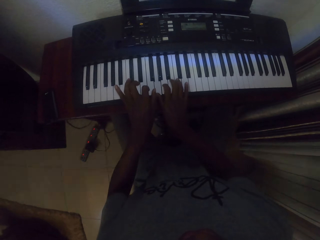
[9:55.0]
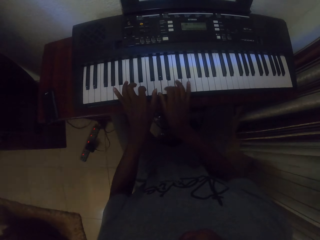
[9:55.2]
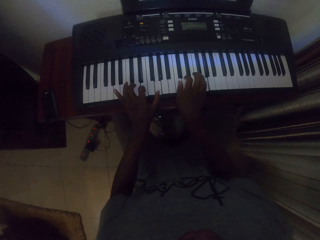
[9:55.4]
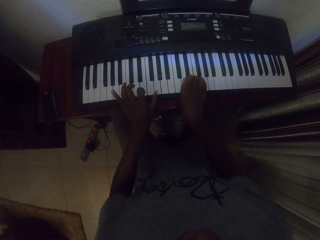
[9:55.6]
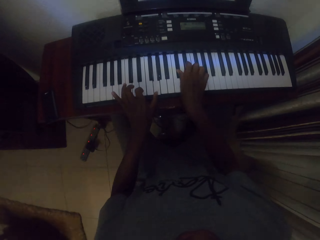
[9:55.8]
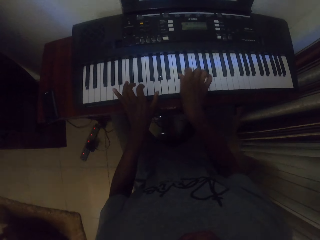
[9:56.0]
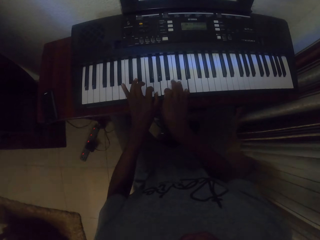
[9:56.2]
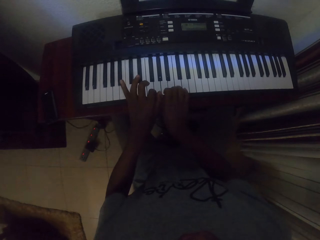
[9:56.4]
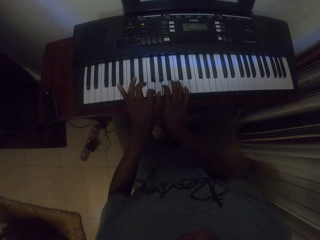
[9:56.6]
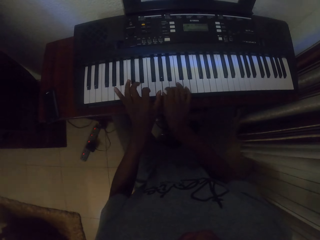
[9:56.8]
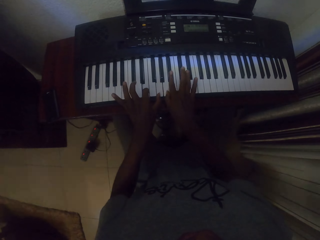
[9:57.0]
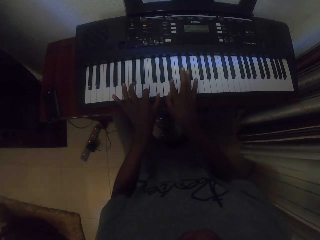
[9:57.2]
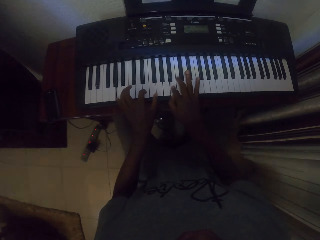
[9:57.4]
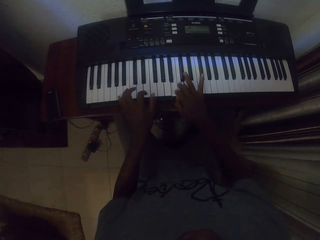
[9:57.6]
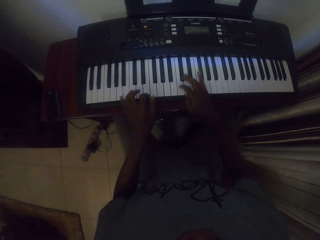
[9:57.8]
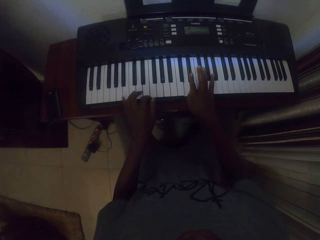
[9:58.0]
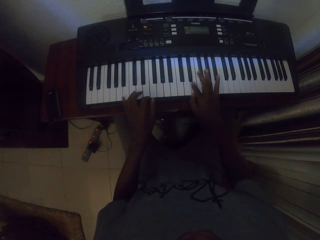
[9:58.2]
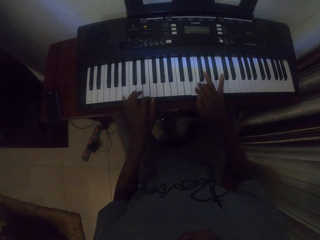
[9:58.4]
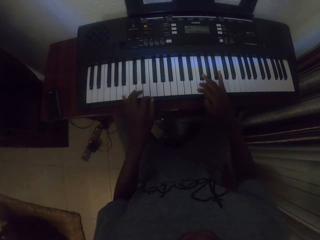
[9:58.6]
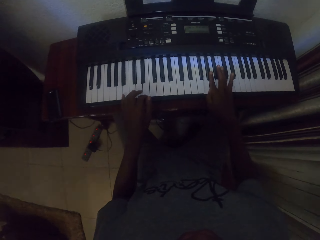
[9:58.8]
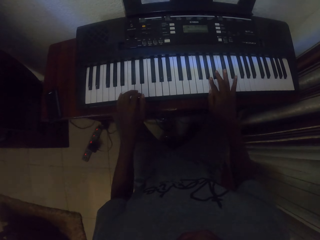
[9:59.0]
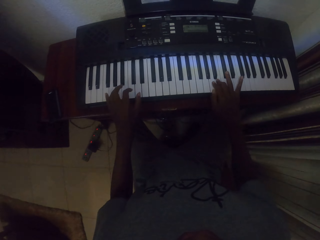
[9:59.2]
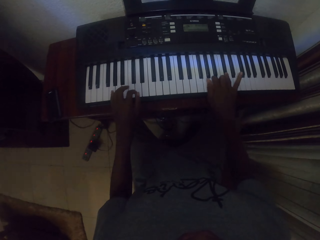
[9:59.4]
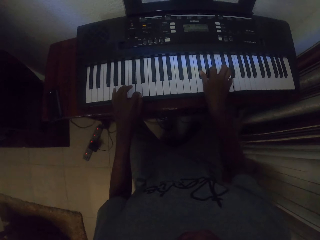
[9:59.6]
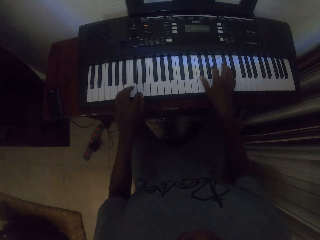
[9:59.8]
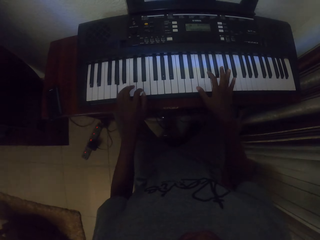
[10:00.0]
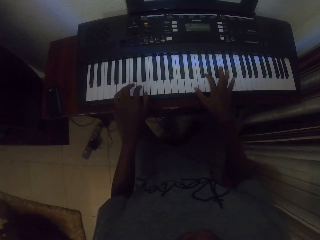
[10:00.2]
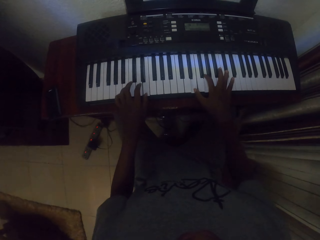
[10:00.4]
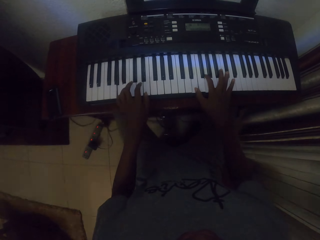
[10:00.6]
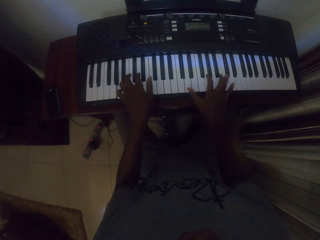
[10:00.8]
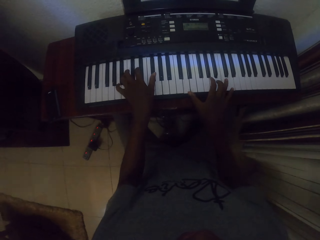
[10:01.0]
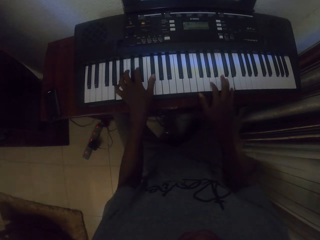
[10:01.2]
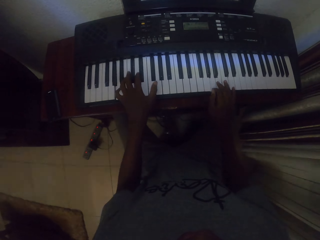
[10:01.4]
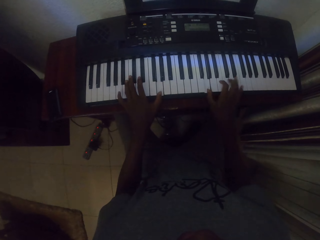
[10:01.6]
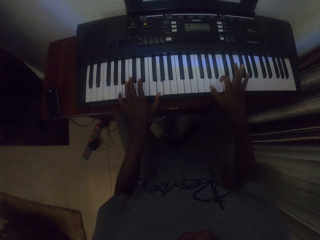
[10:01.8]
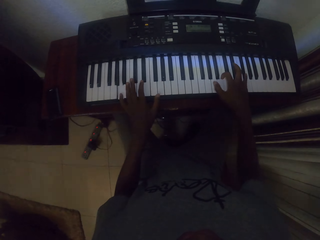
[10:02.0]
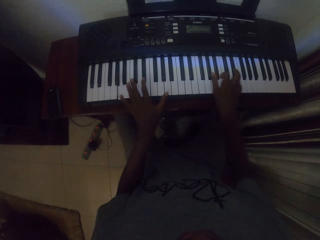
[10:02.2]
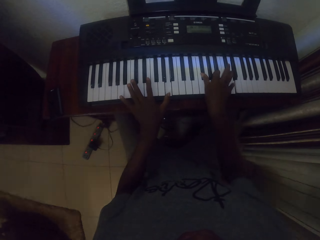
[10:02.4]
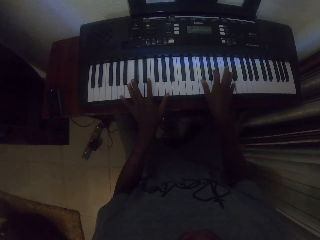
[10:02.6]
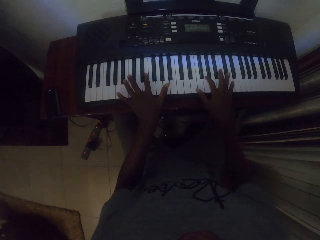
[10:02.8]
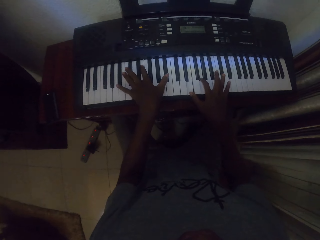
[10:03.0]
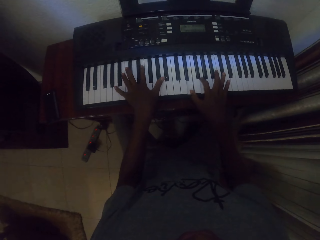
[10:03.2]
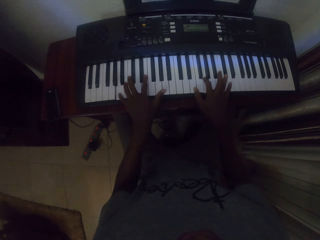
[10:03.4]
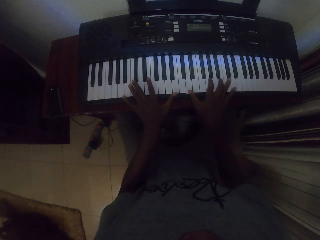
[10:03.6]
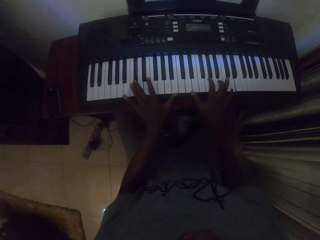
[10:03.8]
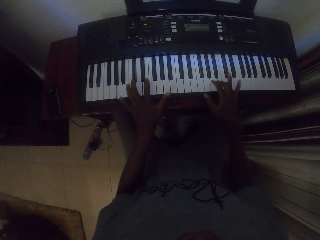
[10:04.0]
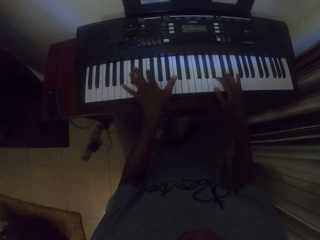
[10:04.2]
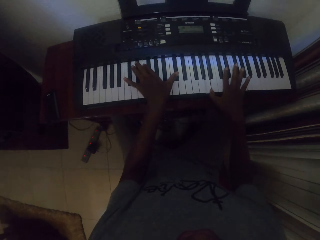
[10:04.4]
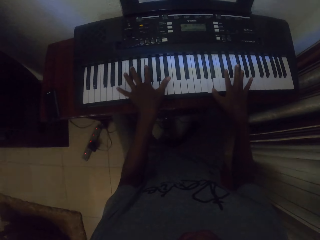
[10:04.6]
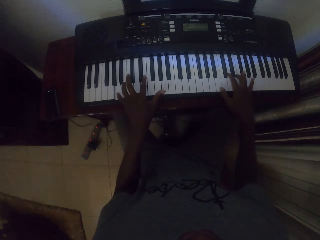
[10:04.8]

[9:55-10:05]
The camera wearer plays the piano with both hands. They play the piano with both hands repeatedly.

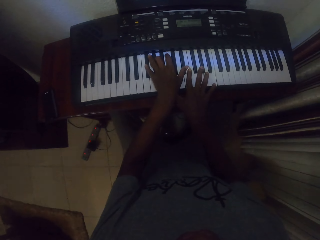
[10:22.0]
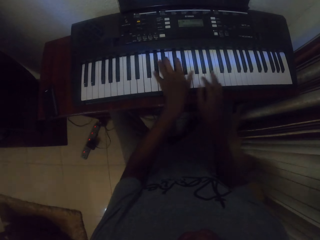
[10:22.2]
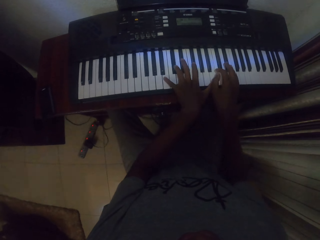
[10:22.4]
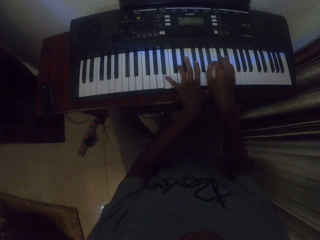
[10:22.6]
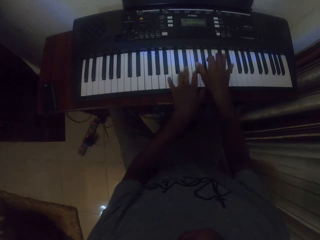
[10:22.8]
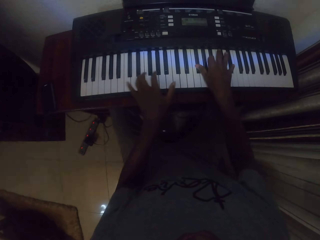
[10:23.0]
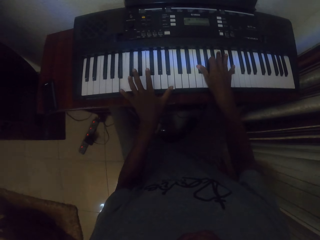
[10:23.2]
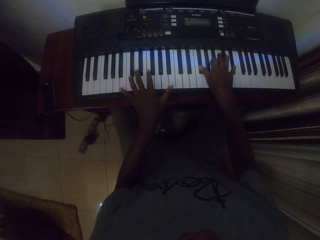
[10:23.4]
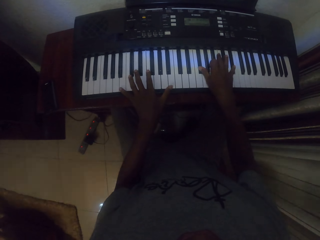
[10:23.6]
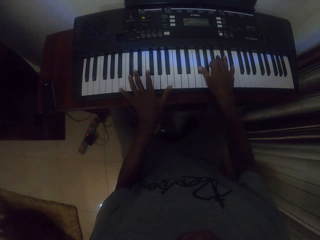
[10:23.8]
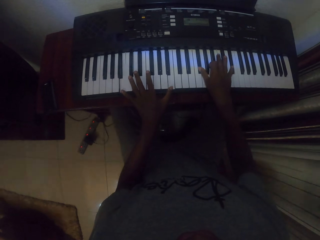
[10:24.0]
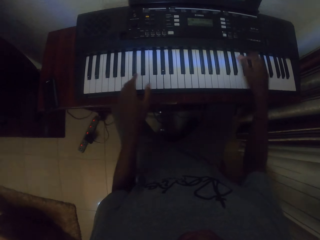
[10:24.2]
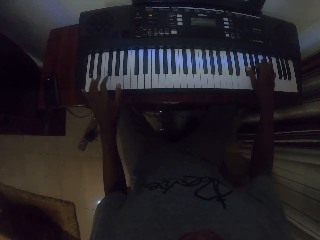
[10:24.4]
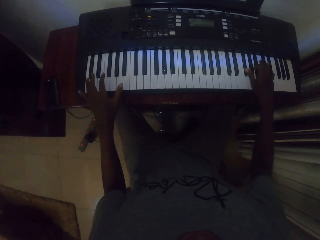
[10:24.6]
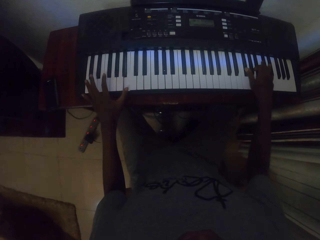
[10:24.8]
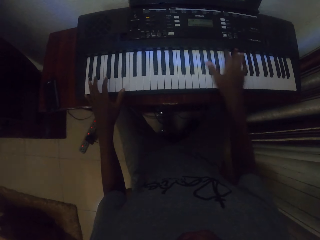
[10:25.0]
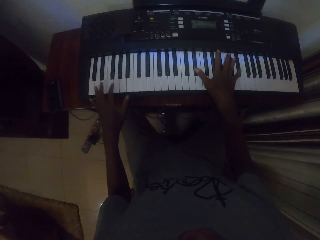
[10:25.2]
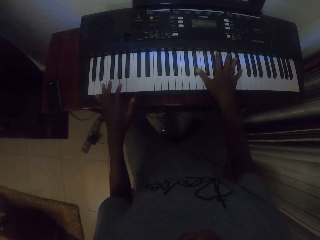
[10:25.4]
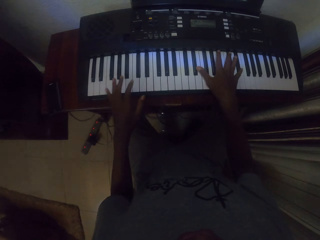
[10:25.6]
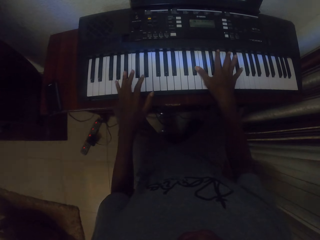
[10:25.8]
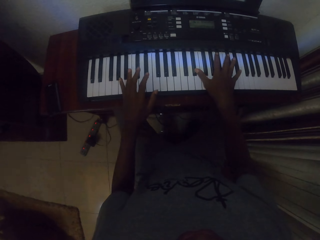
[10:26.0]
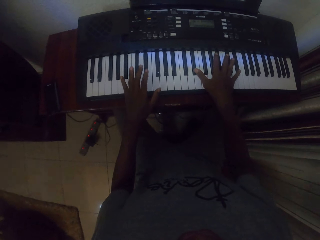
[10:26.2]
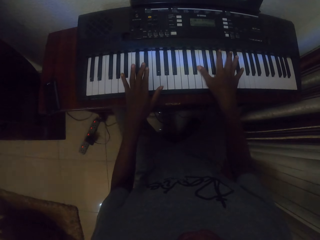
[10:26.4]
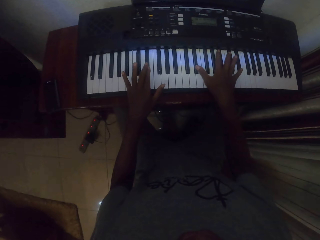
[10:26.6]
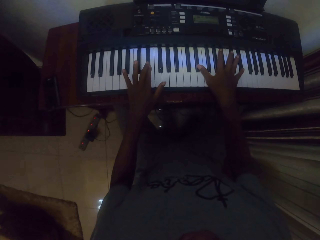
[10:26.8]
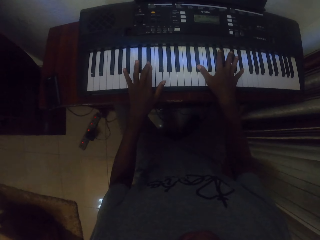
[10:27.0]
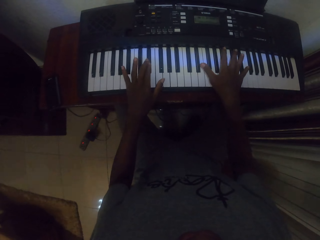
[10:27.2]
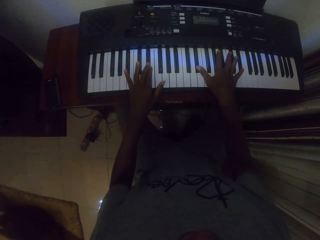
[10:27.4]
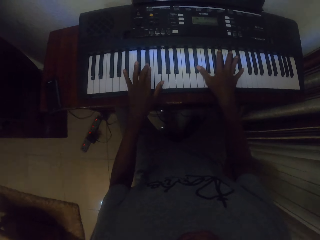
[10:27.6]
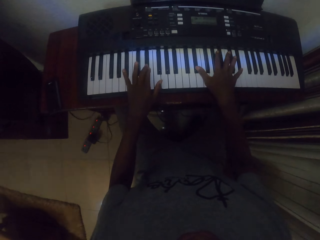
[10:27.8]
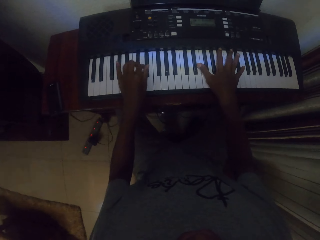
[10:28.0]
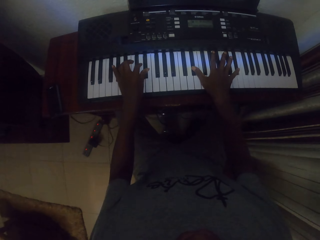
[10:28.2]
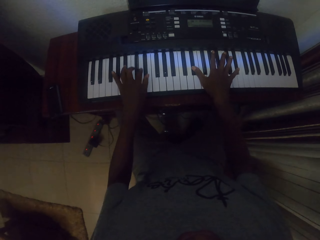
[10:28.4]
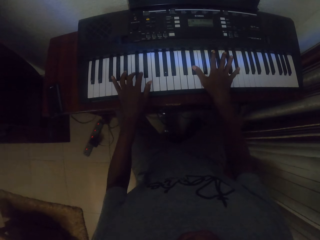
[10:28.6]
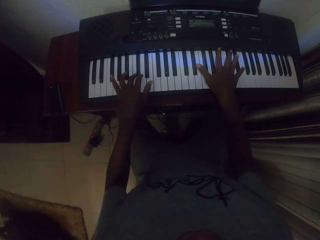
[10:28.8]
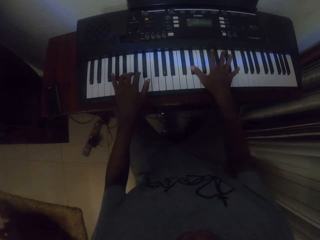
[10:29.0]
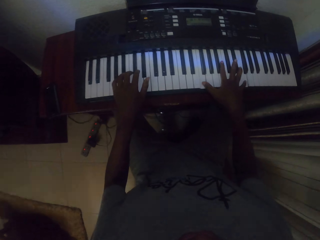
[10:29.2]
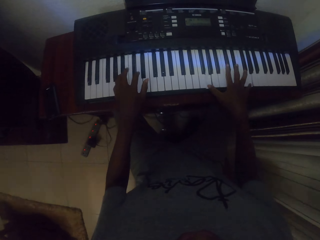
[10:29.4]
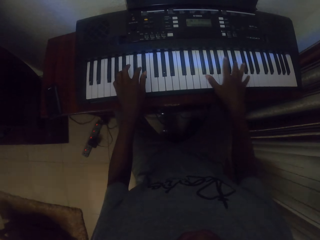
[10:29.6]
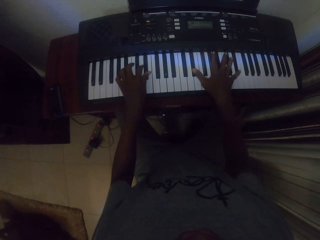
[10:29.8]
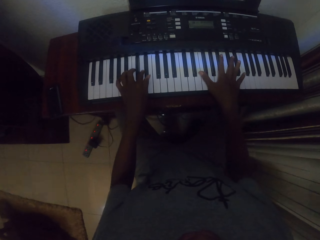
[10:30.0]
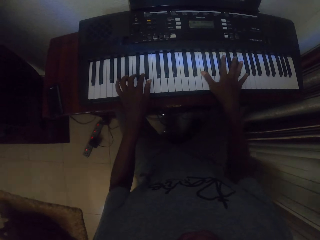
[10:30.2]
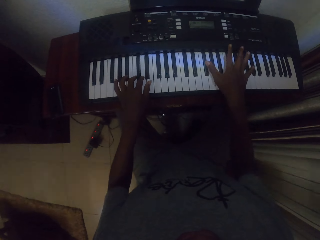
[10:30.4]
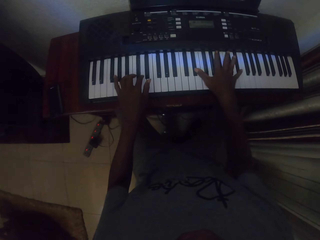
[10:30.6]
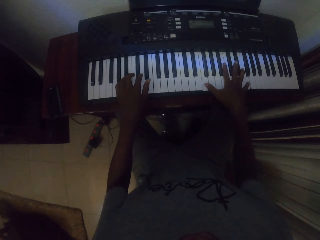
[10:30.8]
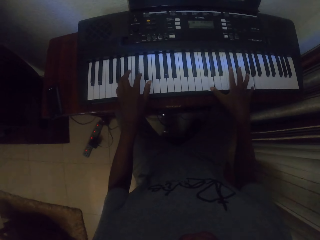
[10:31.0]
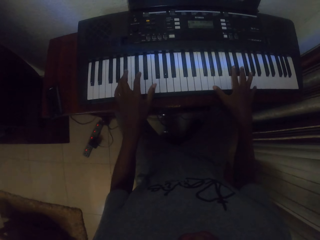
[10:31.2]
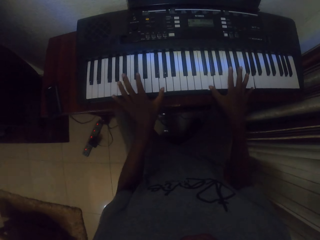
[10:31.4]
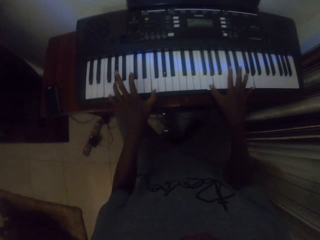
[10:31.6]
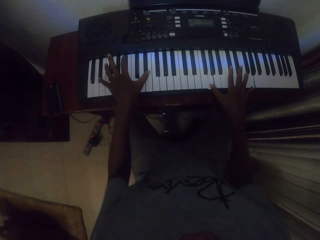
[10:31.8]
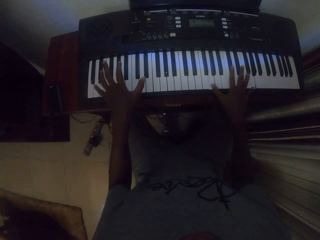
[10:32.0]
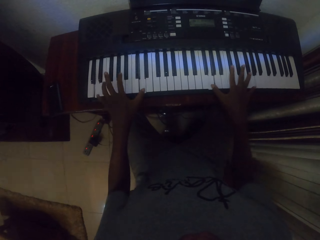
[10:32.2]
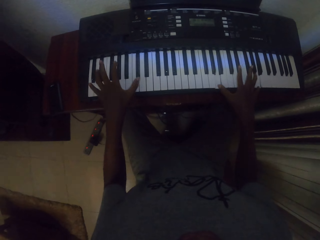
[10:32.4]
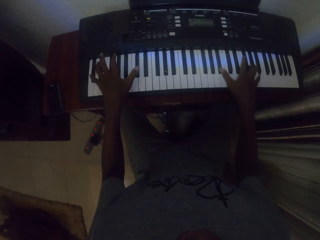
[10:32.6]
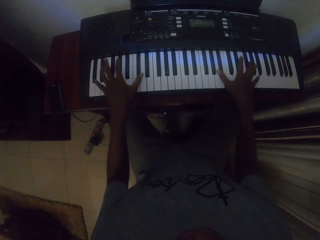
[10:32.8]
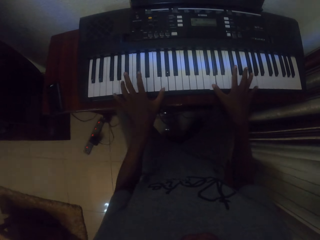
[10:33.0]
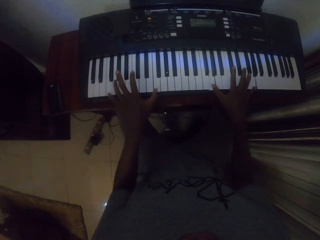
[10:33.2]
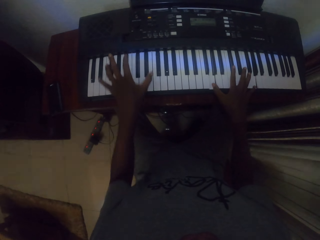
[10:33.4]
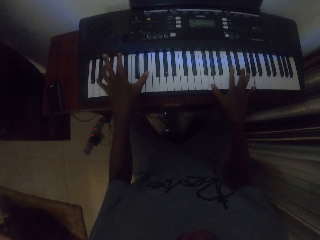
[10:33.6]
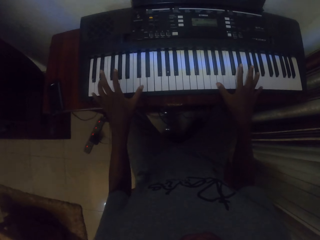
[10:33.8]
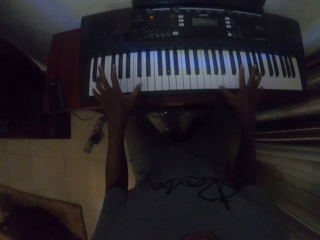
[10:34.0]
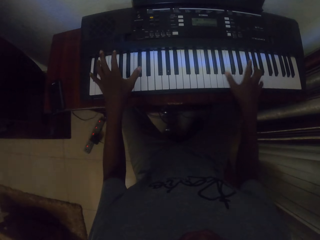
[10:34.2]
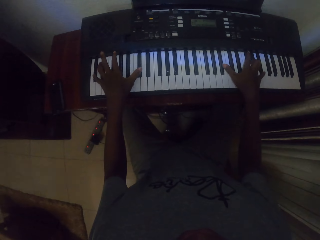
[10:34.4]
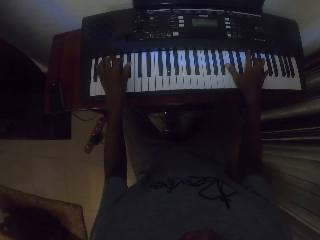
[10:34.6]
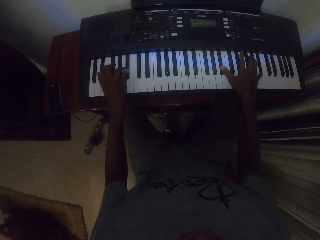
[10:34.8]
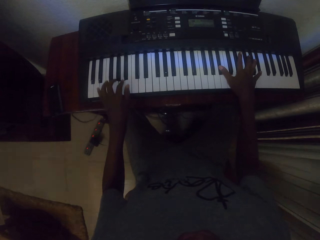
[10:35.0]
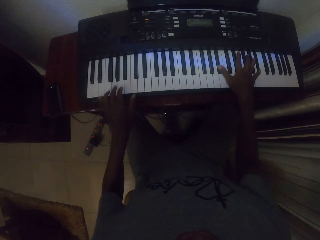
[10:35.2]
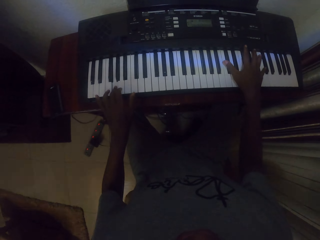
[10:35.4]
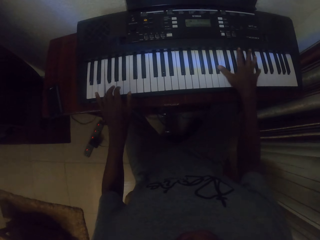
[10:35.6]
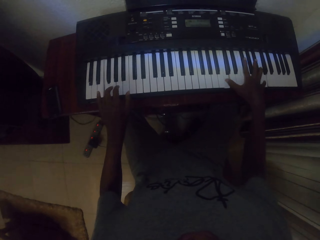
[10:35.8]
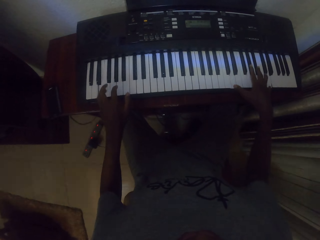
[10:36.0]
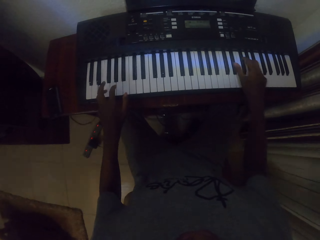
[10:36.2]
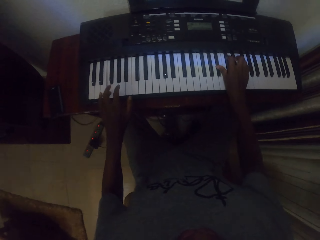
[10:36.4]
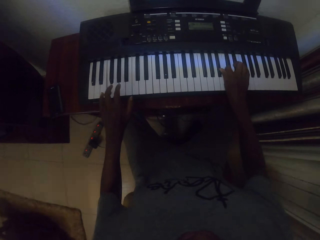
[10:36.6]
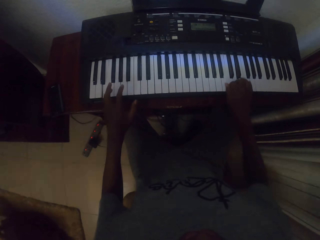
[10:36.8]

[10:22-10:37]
The camera wearer plays the piano with both hands. They play the piano with both hands repeatedly.
